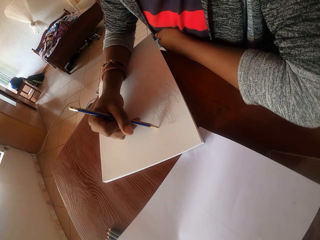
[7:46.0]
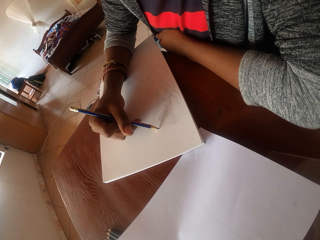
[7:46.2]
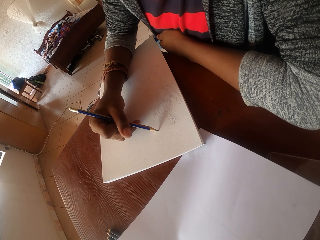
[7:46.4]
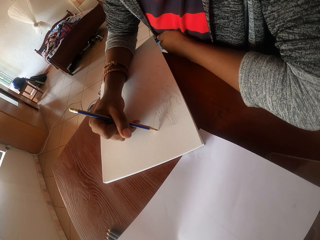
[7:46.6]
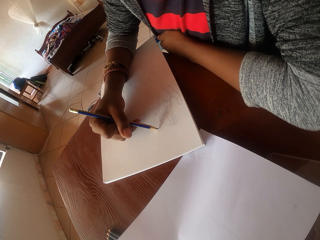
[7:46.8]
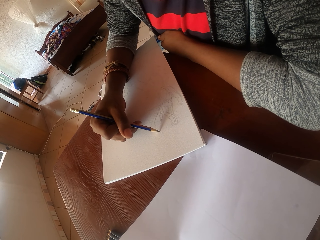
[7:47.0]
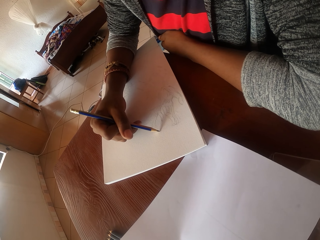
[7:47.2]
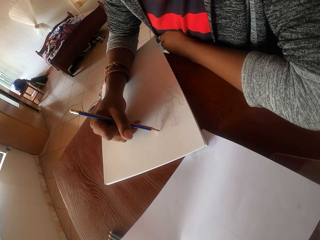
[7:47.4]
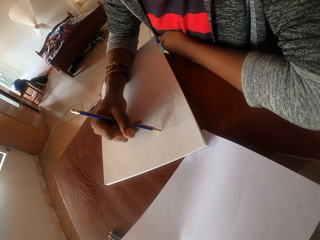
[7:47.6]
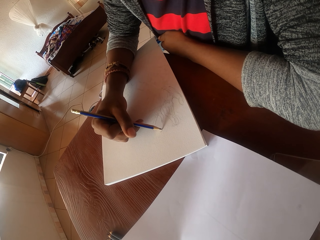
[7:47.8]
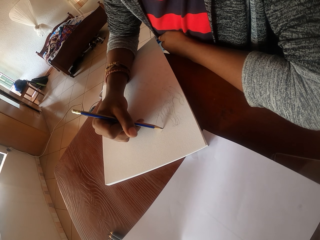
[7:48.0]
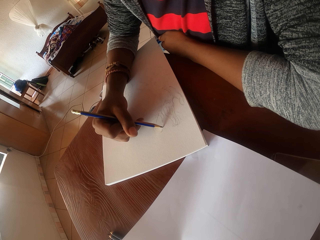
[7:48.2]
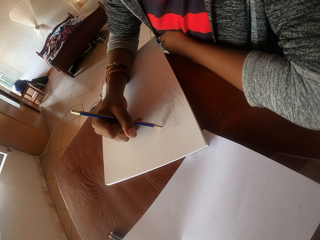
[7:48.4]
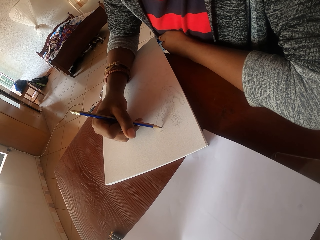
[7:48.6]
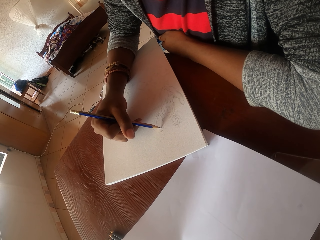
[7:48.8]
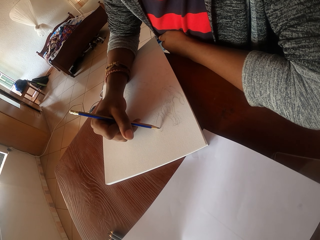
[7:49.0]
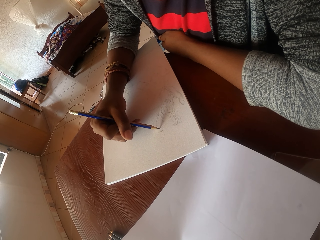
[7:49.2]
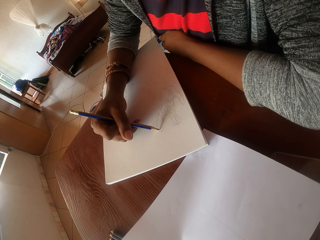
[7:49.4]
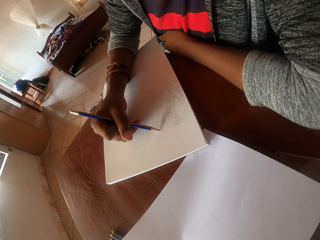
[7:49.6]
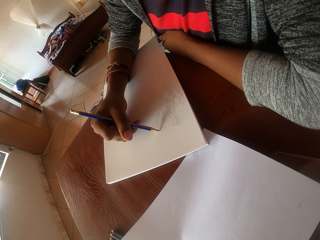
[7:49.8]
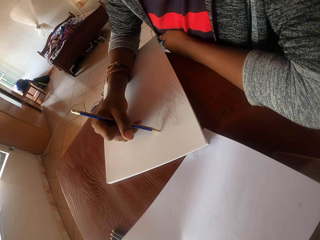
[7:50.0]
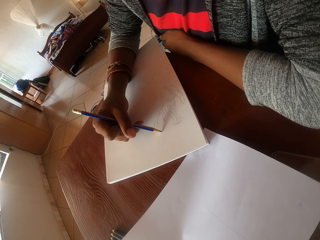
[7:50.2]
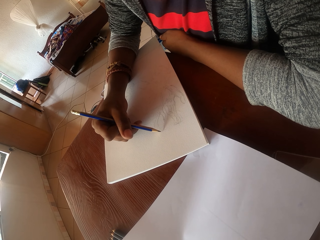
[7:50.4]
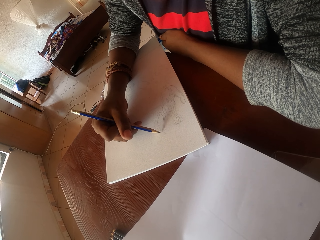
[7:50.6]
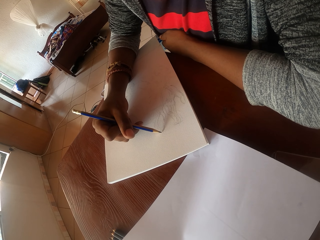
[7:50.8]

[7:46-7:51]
The camera wearer draws on a paper with a pencil.

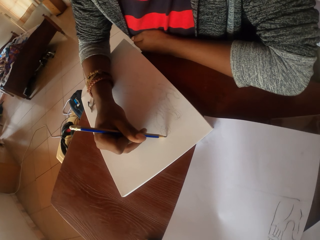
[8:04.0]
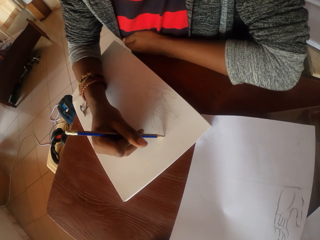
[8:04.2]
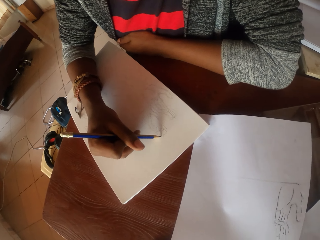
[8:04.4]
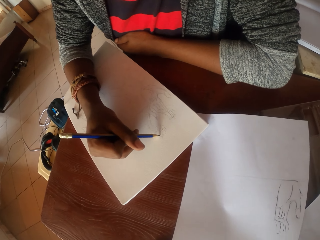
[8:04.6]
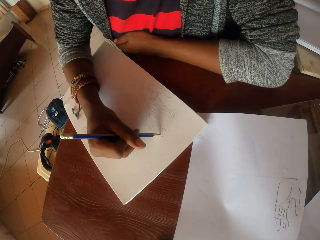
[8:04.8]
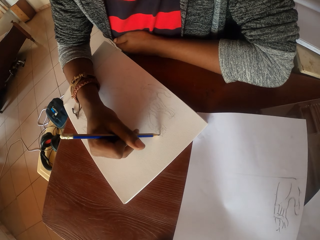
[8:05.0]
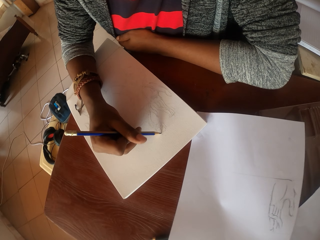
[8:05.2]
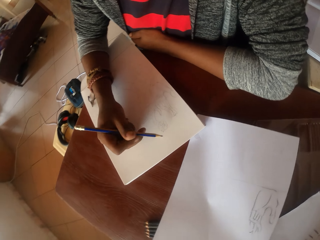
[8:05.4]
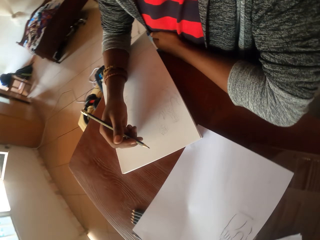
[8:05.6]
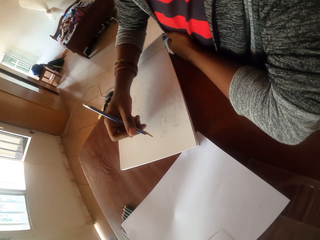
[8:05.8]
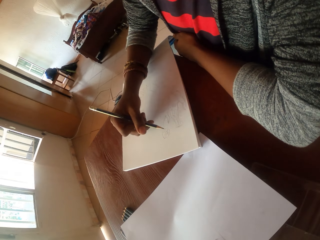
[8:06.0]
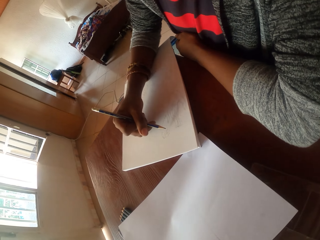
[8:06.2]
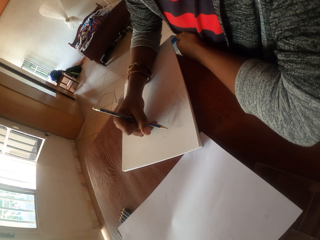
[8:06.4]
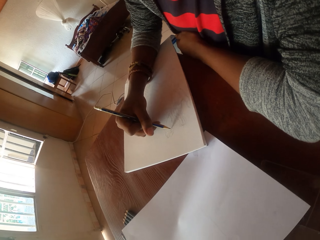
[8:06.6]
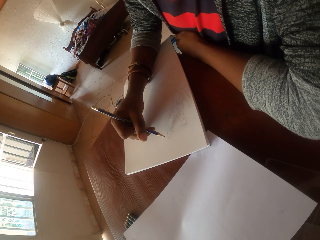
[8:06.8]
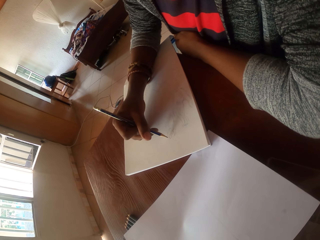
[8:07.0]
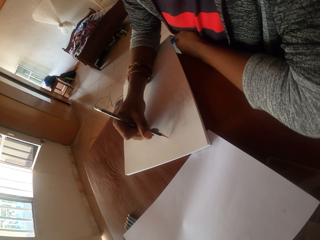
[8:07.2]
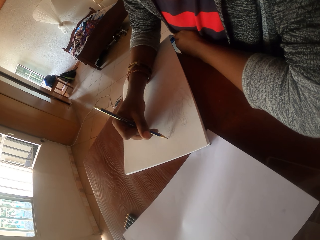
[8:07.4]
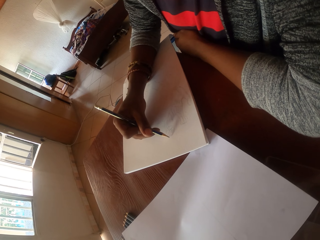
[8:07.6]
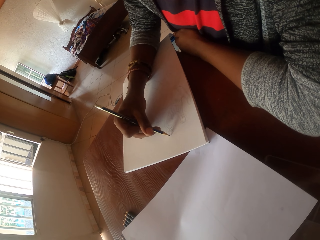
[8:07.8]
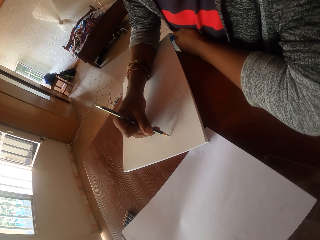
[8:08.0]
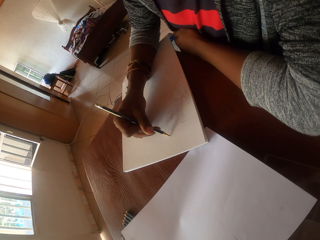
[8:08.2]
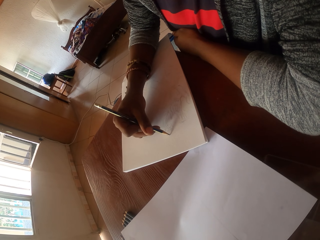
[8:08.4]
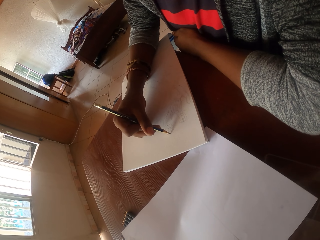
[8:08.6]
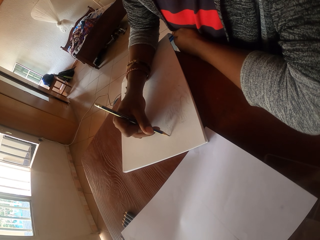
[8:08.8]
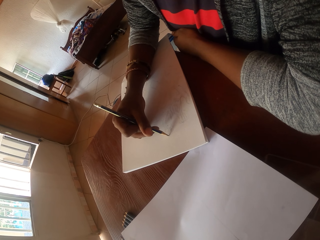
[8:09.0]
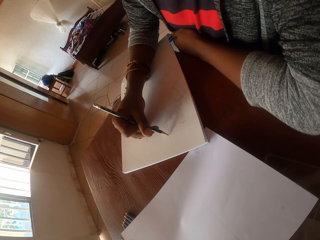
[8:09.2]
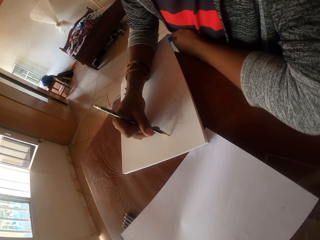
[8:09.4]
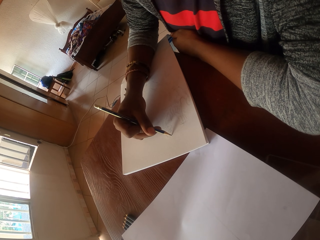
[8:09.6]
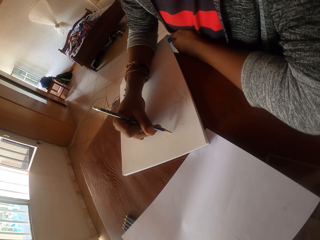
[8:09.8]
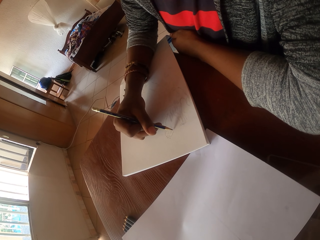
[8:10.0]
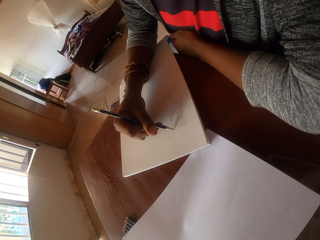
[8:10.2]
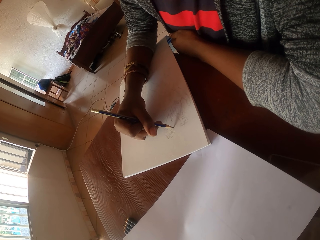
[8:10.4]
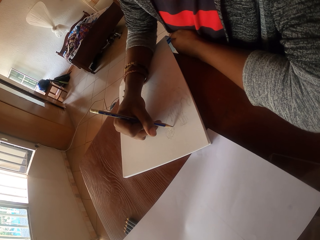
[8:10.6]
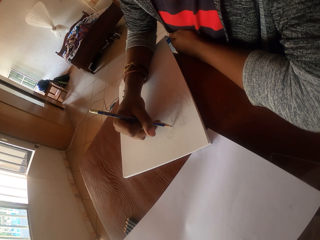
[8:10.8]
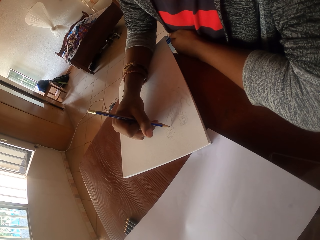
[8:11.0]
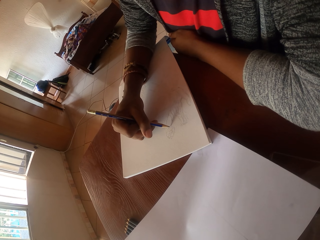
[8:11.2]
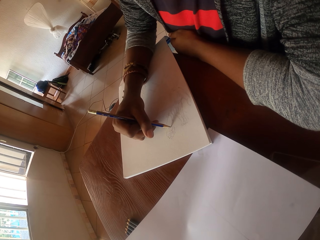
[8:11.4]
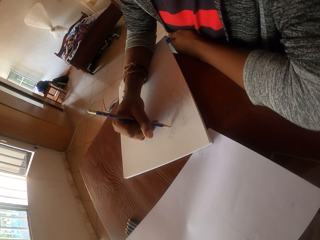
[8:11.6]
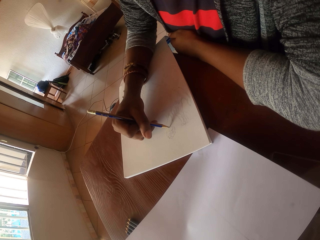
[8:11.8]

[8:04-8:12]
The camera wearer stares at a drawing. They draw on a paper with a pencil.

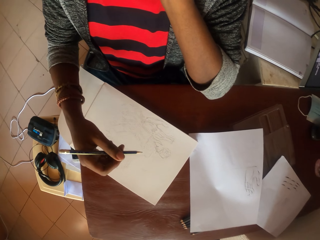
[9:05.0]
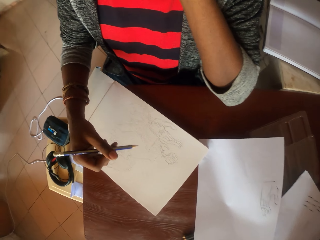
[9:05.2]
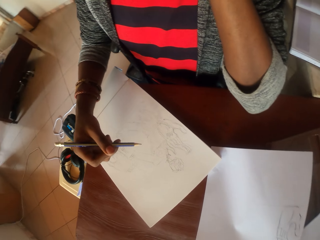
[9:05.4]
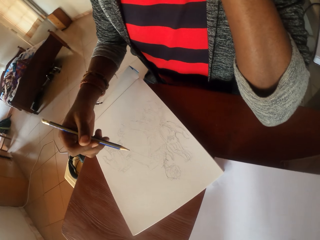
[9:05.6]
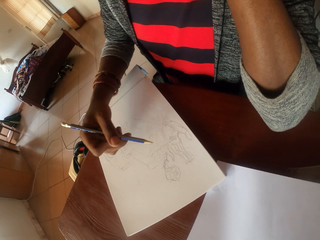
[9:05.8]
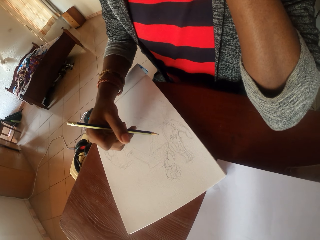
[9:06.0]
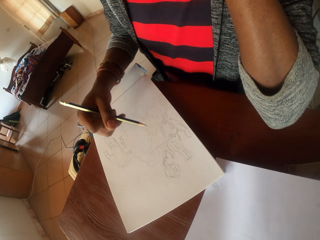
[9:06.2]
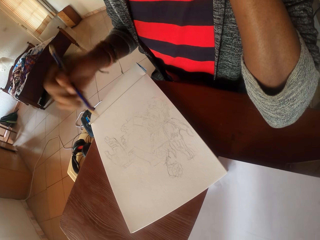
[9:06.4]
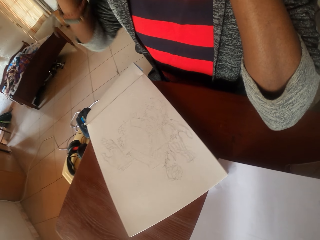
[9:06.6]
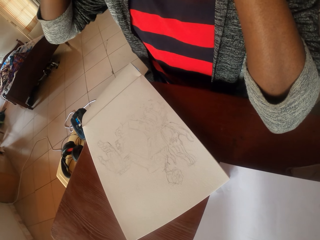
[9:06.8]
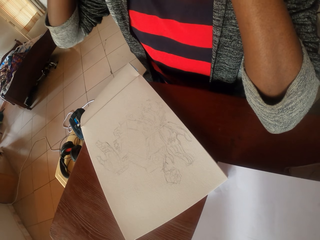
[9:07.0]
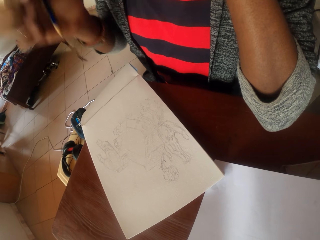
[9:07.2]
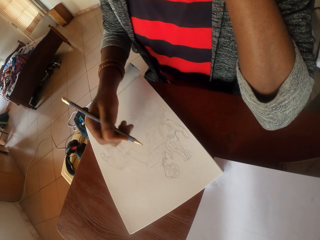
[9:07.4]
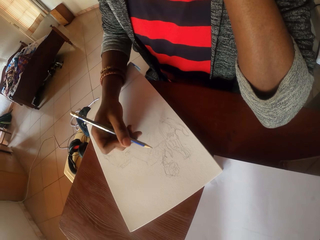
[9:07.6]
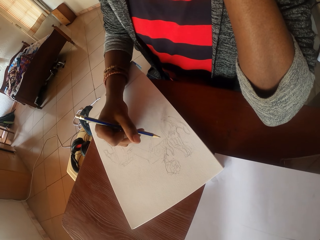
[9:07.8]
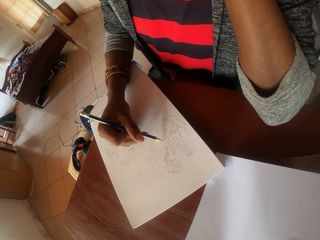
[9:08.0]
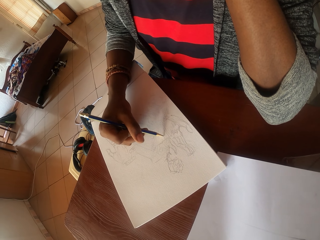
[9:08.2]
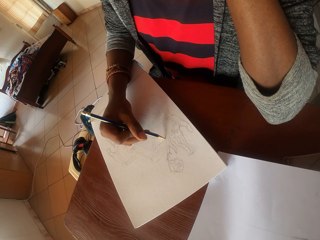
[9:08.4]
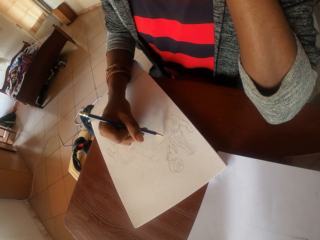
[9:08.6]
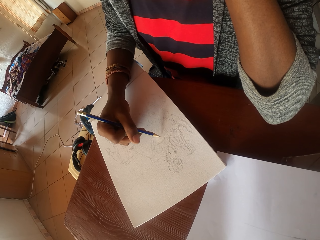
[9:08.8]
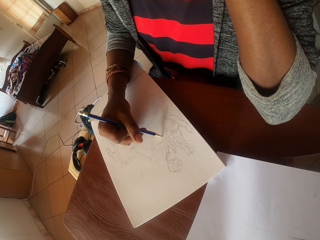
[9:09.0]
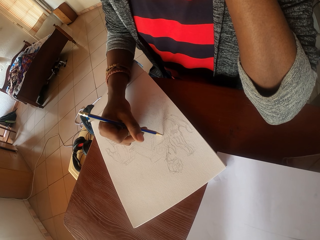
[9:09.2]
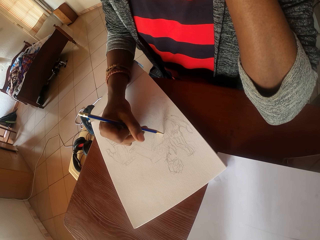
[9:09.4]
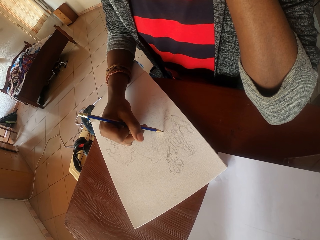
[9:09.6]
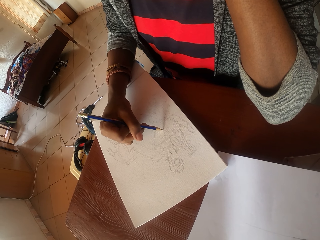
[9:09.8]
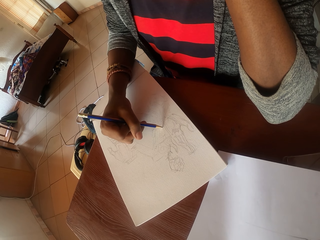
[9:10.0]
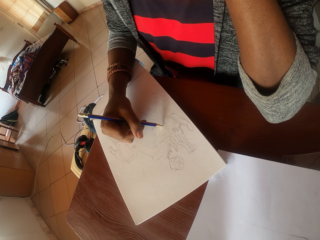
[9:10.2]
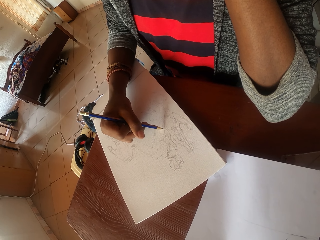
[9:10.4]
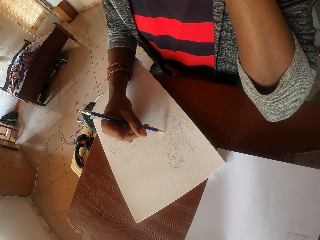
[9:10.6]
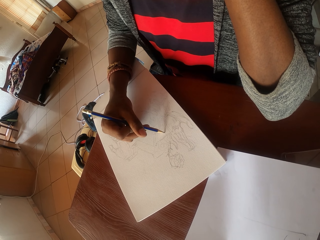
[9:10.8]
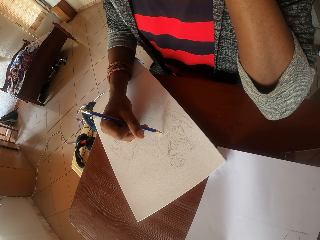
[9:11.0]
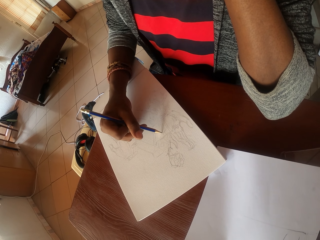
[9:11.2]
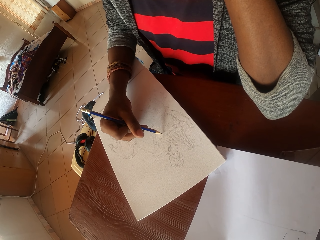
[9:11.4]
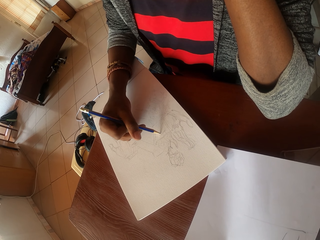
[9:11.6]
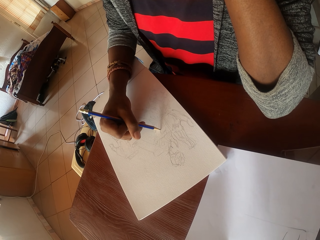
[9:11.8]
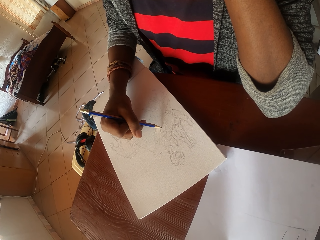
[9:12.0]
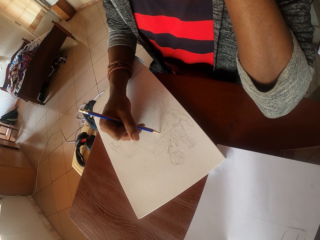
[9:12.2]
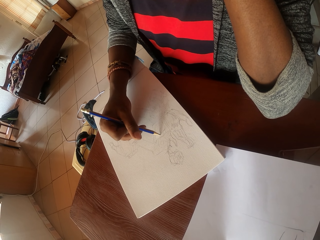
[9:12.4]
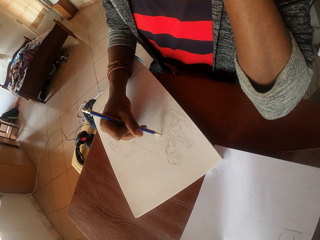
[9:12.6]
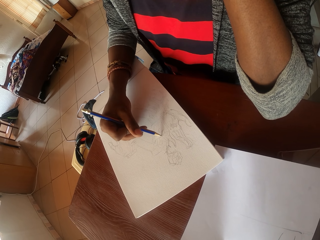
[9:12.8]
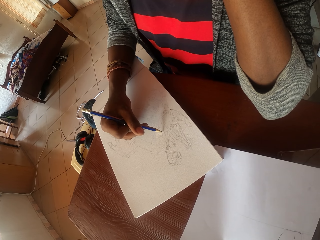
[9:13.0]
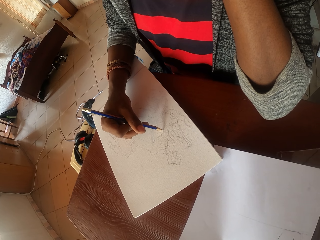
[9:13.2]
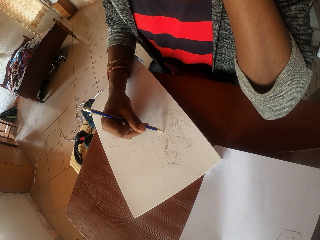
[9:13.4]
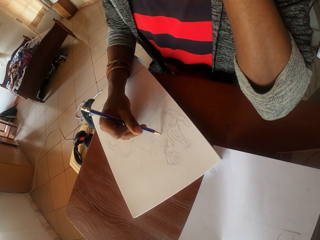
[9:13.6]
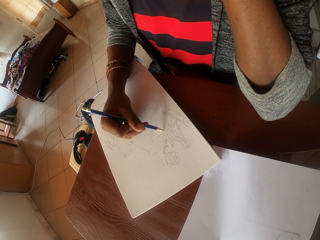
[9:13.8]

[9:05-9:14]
The camera wearer moves a hand. They draw on a paper with a pencil.
